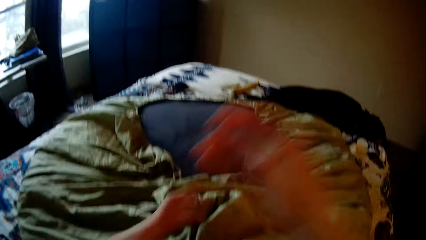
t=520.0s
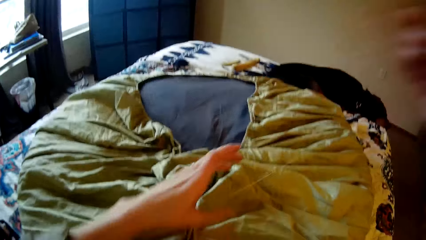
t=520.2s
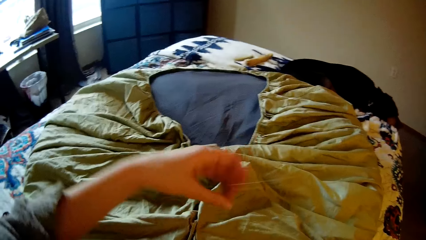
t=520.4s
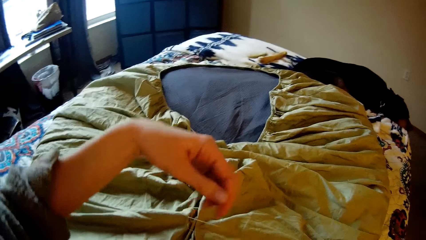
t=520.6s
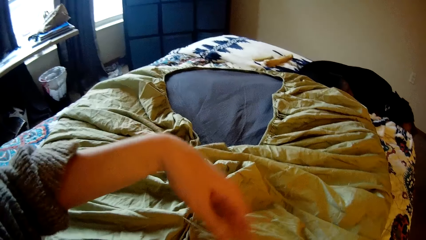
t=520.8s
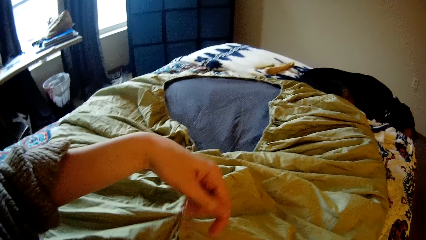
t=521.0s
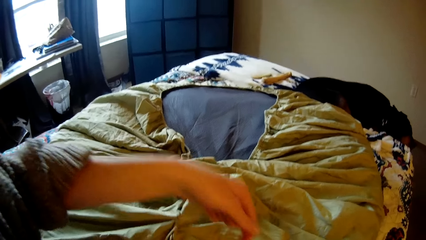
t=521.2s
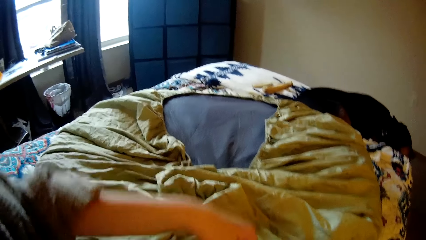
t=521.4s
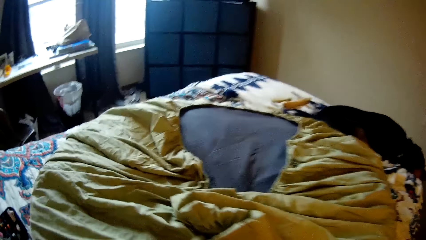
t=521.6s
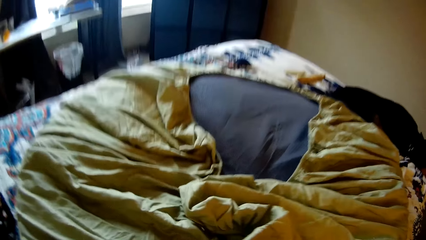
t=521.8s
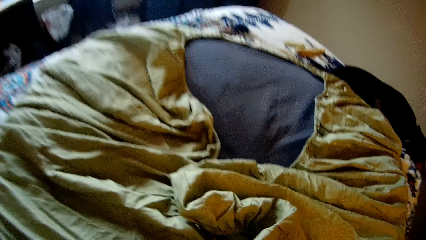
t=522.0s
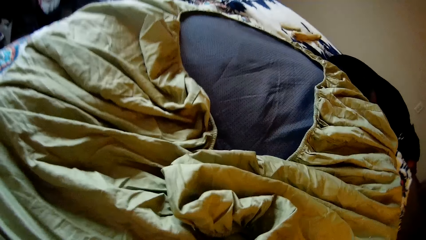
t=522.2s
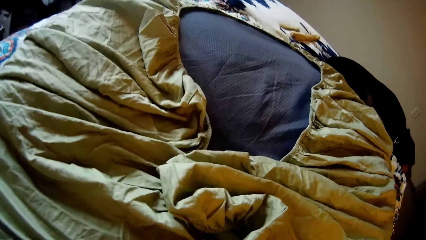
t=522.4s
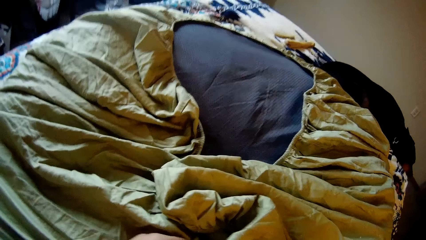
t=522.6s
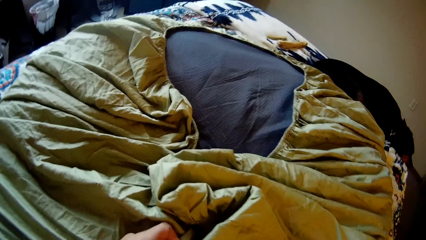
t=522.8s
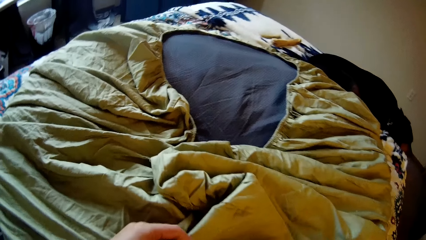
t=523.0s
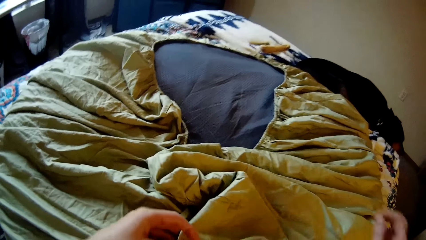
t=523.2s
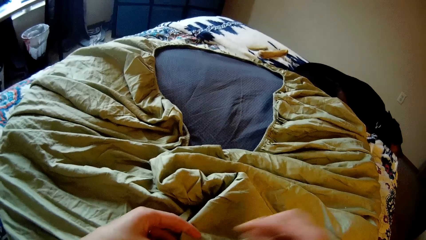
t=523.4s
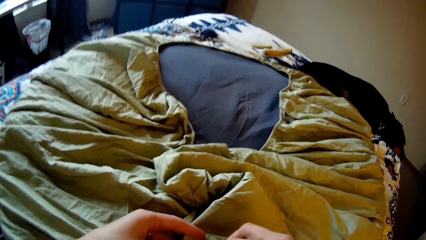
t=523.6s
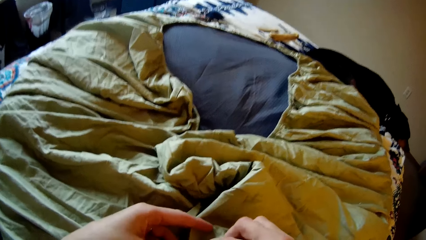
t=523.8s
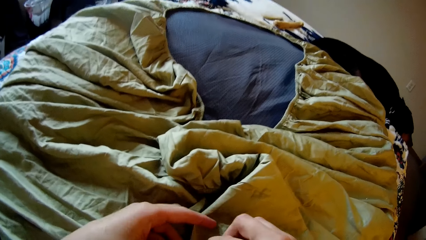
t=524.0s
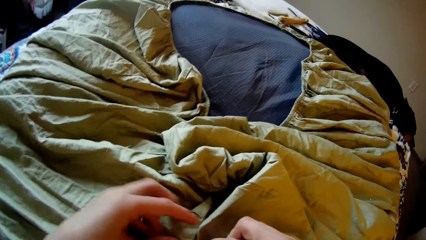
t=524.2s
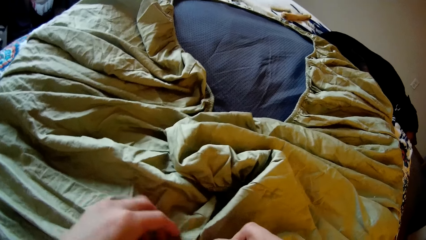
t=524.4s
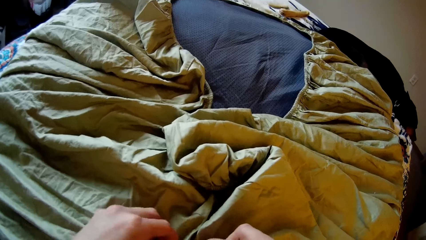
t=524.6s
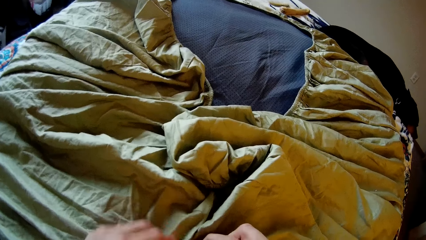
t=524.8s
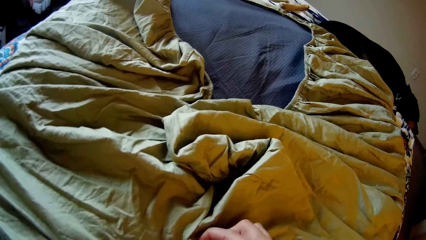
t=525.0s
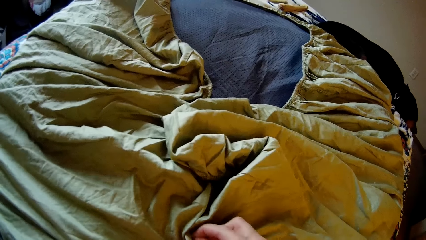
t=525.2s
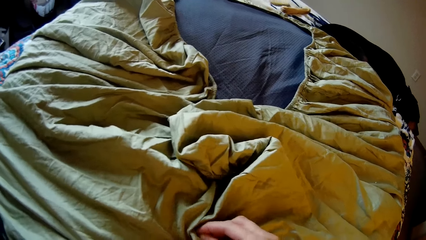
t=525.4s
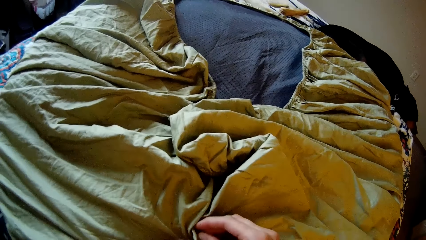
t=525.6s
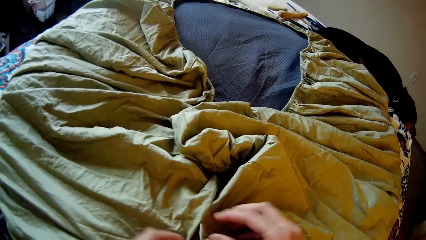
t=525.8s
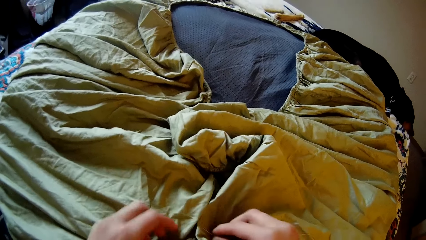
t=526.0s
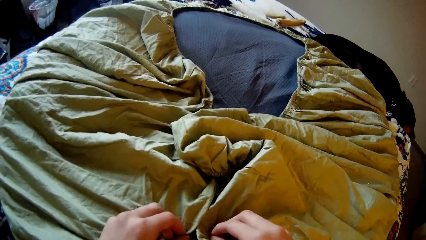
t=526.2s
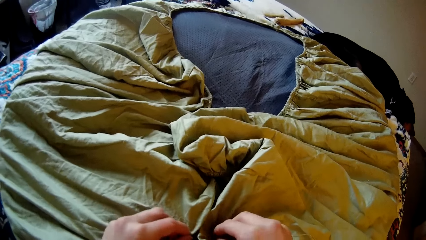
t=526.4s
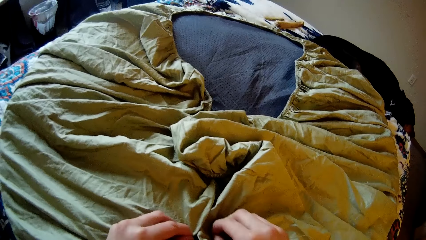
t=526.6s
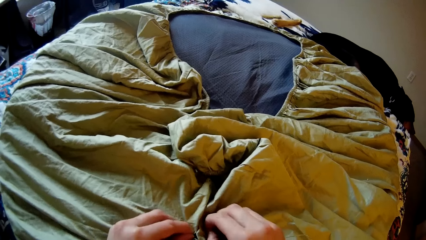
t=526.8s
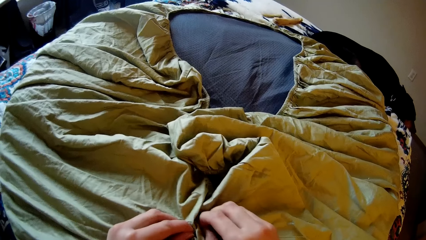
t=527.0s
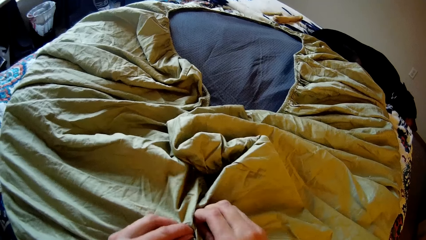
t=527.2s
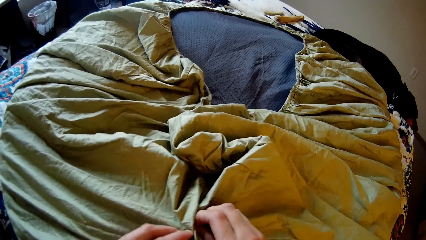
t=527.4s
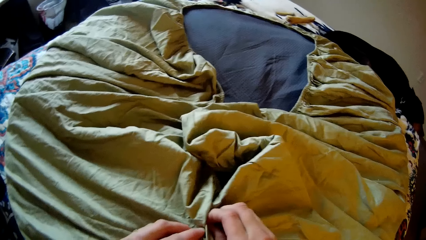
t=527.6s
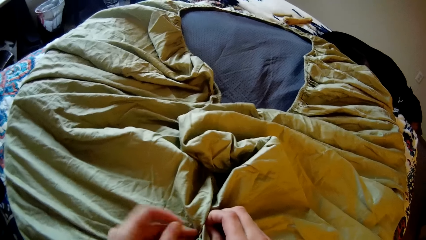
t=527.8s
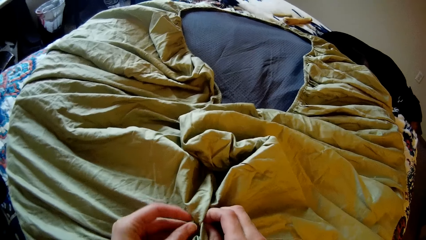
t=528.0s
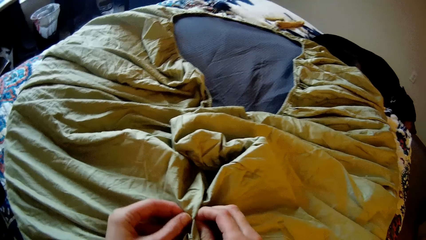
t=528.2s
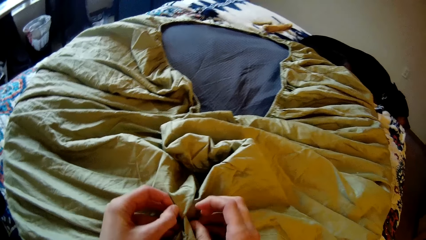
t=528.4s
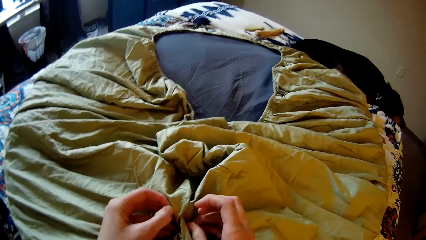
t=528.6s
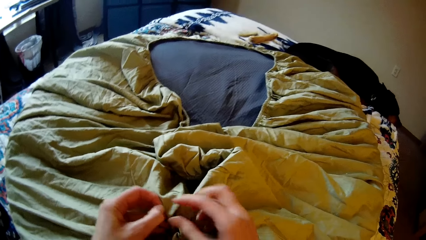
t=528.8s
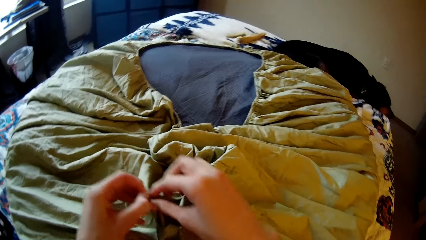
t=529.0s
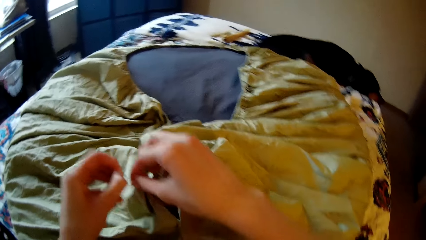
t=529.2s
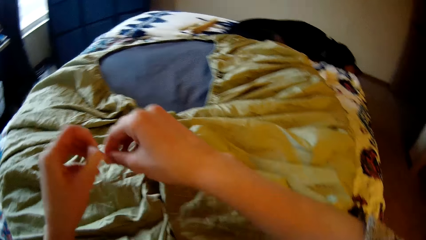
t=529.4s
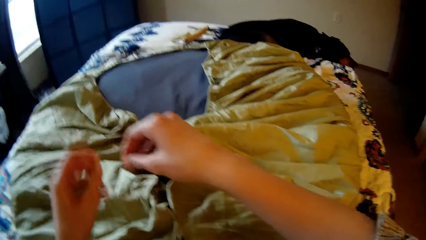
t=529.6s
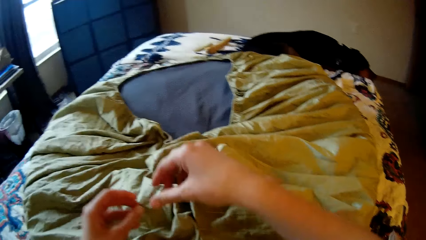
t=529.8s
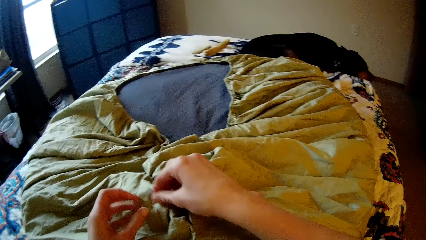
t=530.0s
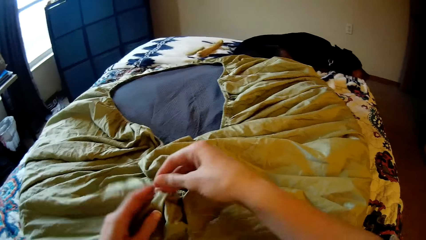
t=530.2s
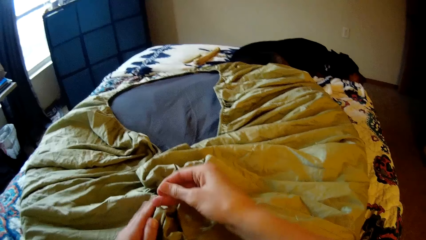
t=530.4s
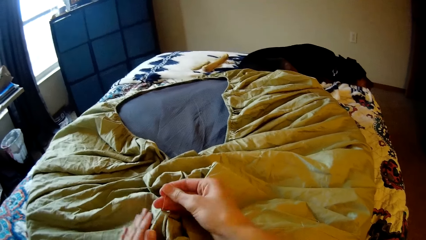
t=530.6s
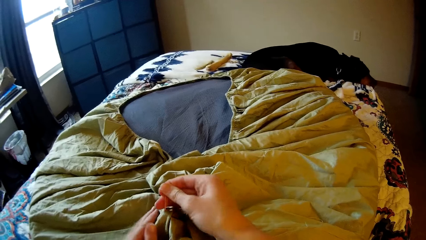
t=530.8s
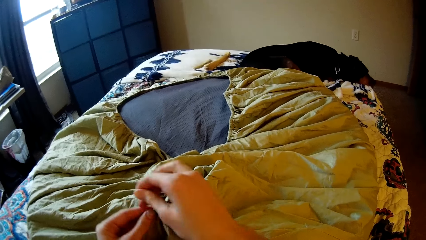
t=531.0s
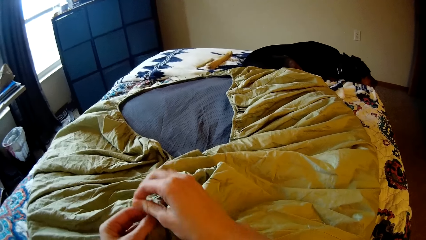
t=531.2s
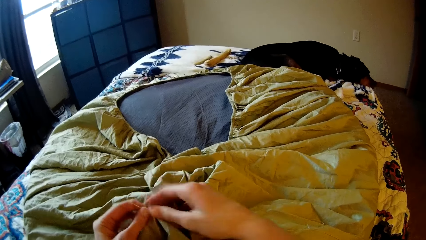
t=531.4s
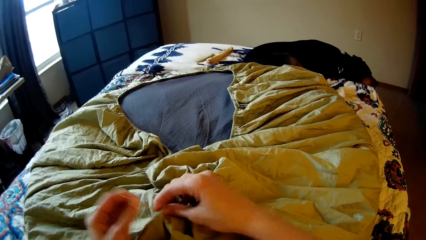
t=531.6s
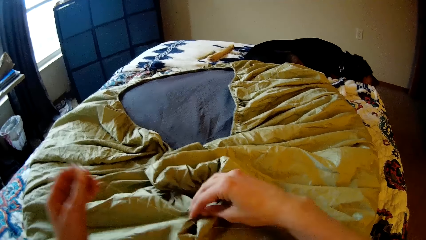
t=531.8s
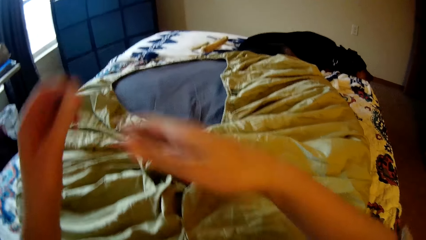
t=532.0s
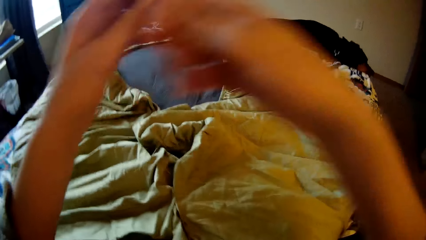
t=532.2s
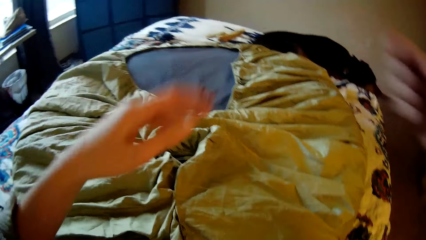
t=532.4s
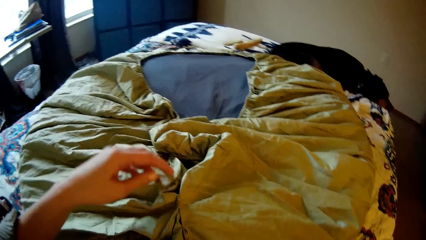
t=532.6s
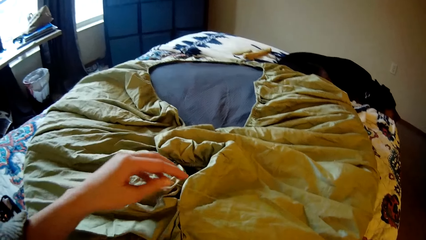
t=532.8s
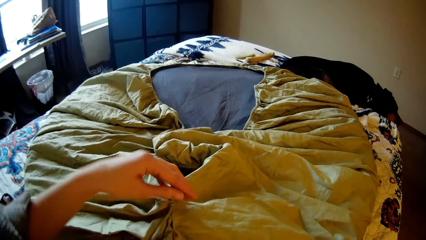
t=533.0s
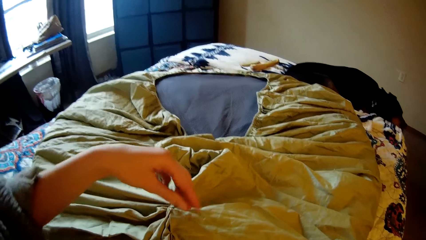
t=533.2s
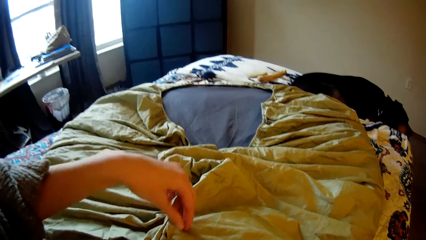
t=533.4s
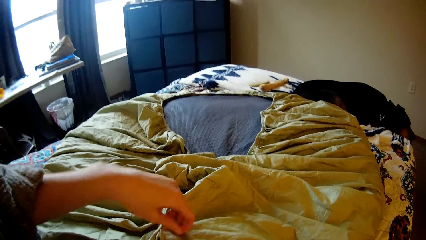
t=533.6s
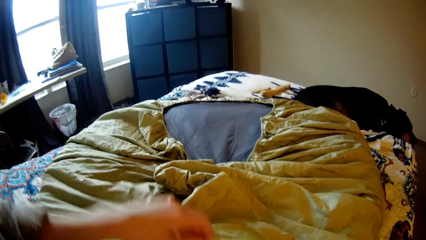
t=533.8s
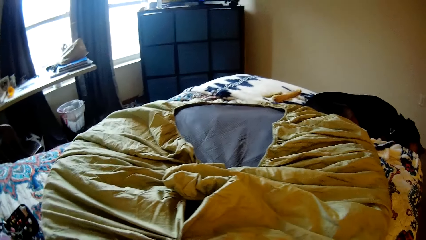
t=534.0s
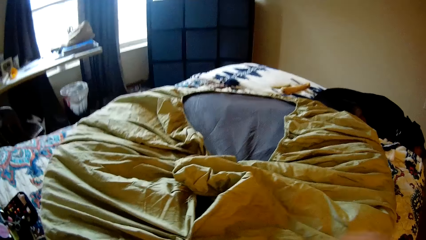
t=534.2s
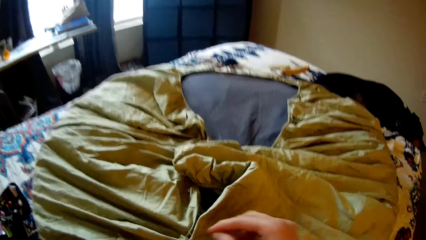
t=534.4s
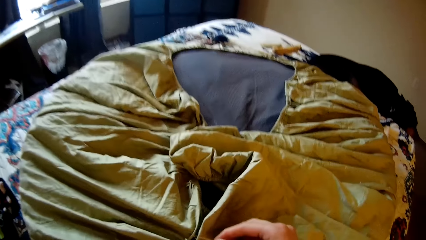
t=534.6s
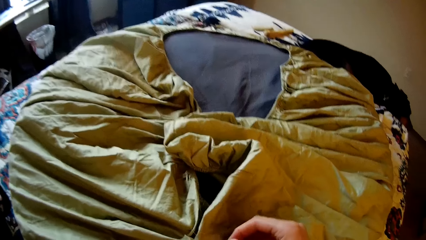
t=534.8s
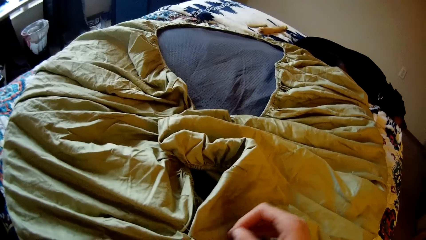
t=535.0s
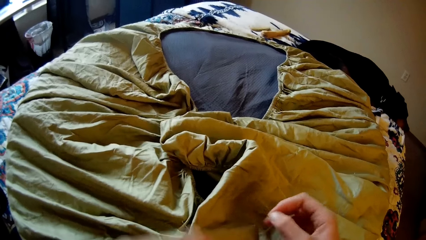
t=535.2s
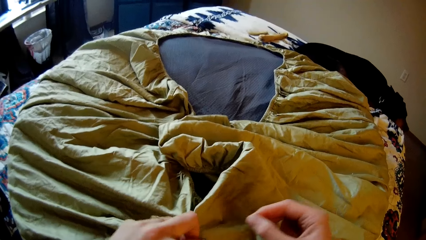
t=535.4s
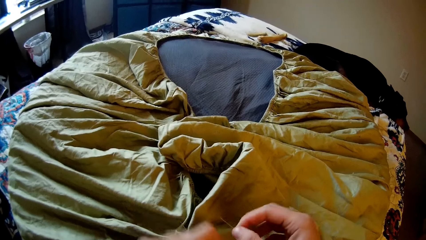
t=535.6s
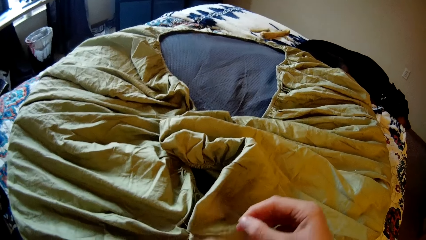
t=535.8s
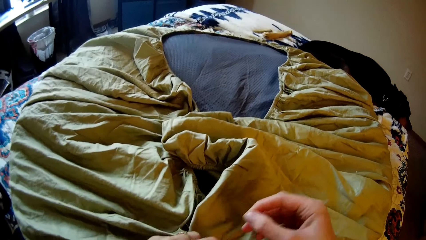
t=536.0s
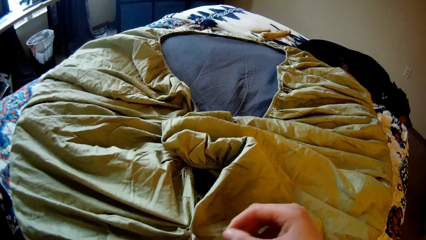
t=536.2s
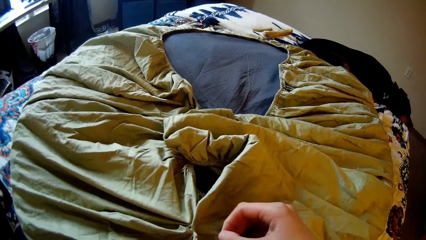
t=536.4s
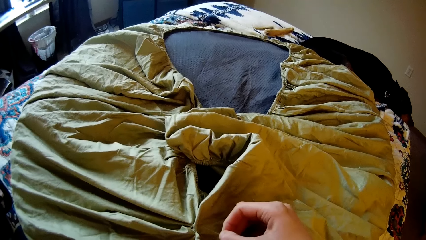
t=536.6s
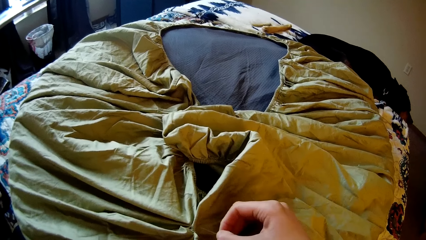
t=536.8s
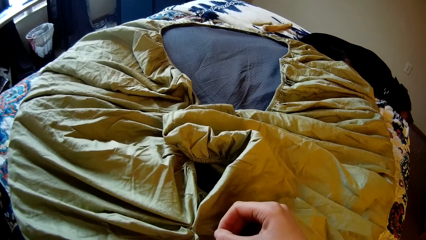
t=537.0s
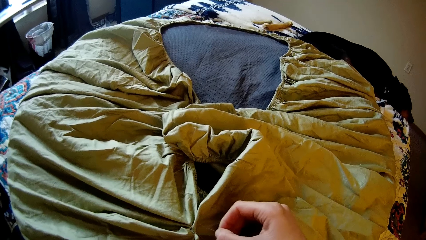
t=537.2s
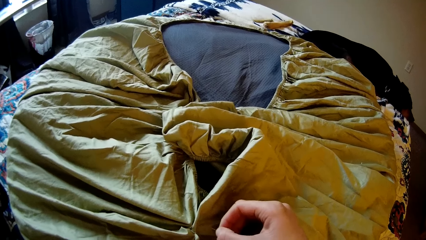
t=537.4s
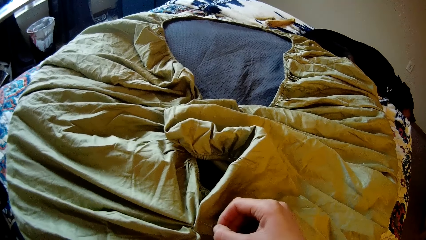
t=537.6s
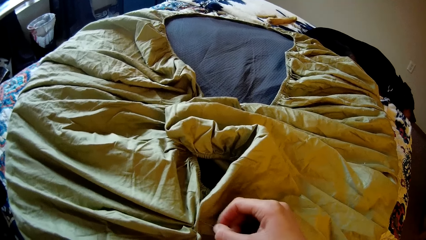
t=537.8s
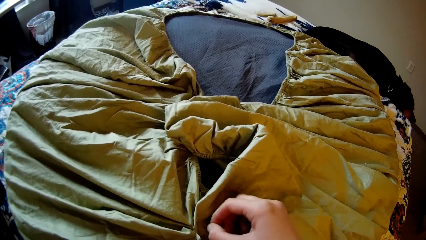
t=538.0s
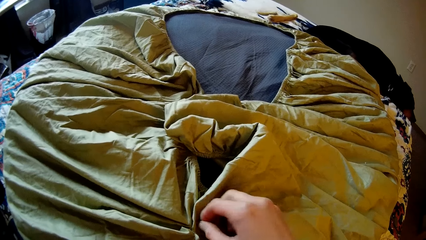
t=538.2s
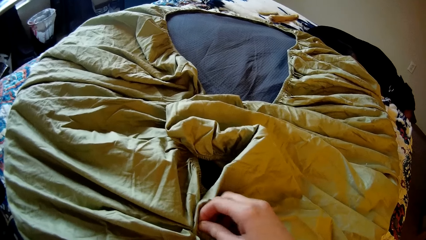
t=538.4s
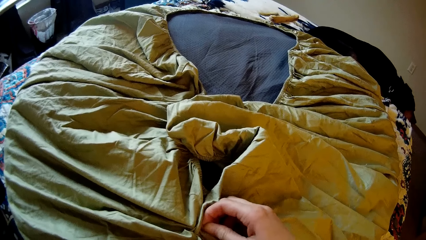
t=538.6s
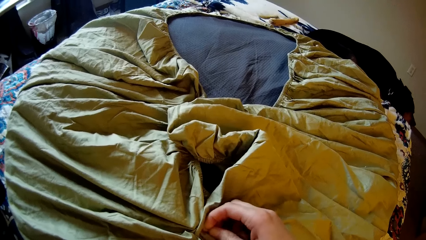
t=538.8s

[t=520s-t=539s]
The camera wearer strengthens the sewing thread. She sews the bean bag or bedsheet with the needle and thread in her right hand. She strengthens the sewing thread. She knits the bedsheet with the sewing needle.
